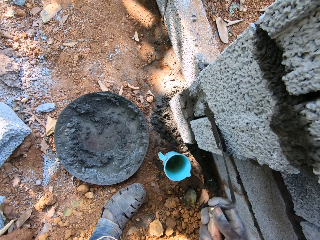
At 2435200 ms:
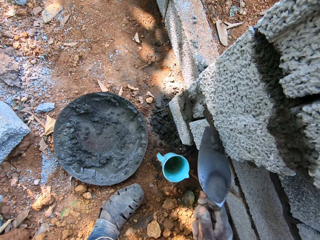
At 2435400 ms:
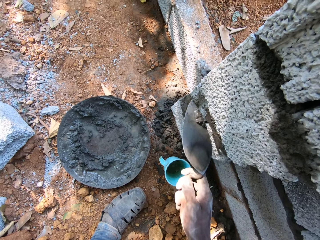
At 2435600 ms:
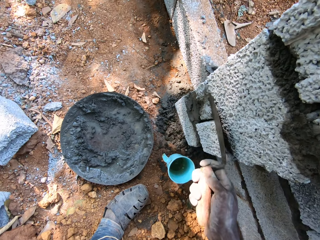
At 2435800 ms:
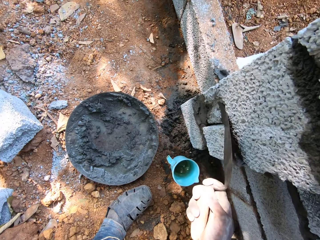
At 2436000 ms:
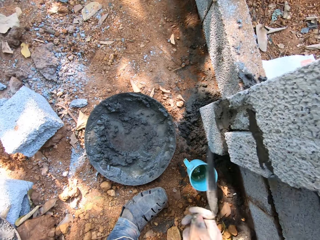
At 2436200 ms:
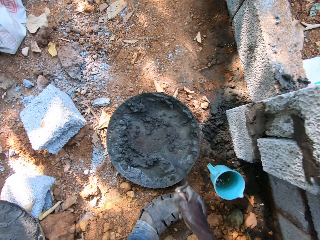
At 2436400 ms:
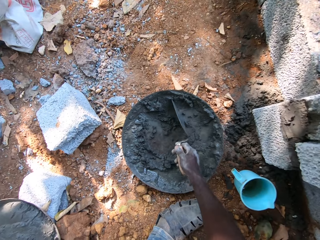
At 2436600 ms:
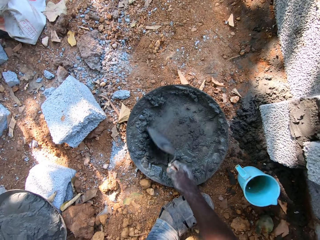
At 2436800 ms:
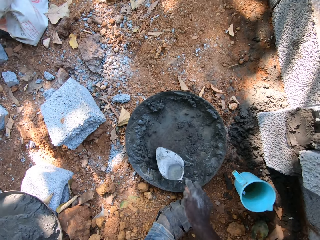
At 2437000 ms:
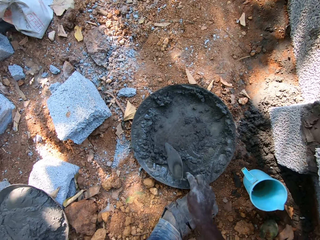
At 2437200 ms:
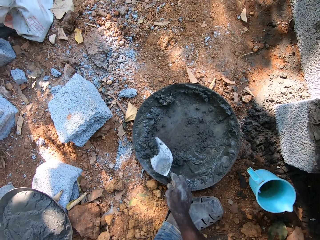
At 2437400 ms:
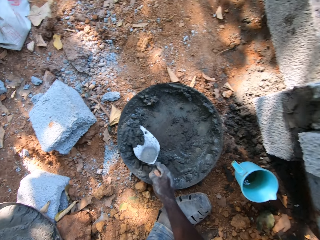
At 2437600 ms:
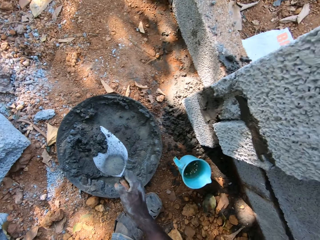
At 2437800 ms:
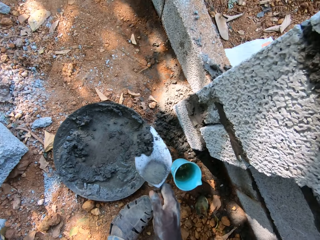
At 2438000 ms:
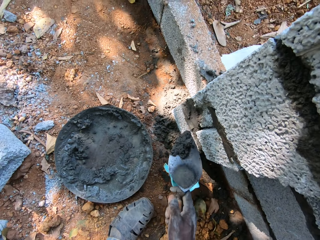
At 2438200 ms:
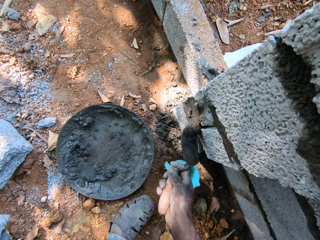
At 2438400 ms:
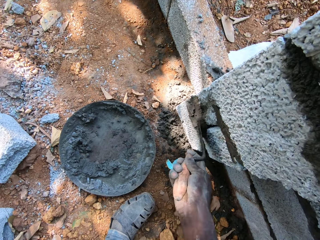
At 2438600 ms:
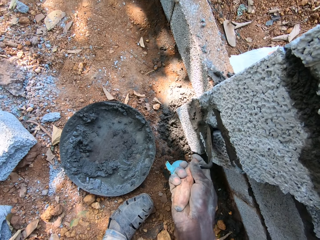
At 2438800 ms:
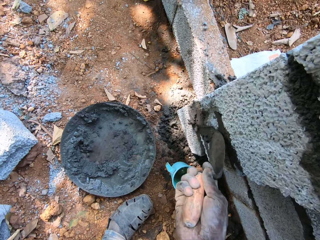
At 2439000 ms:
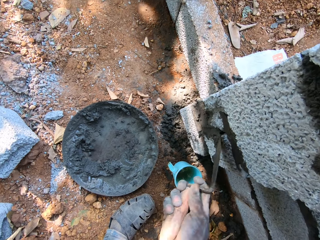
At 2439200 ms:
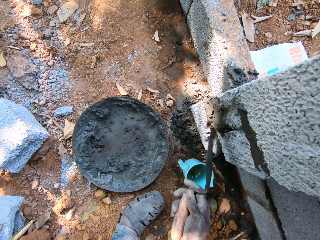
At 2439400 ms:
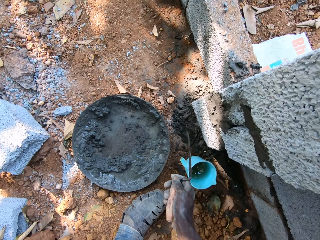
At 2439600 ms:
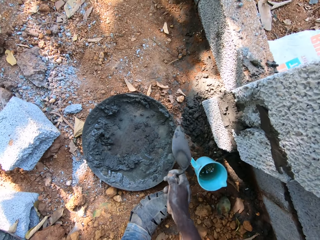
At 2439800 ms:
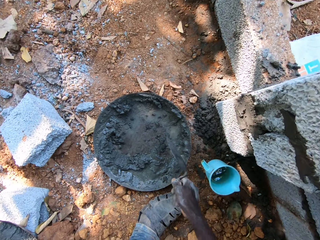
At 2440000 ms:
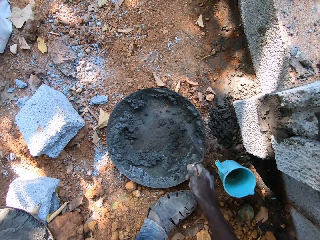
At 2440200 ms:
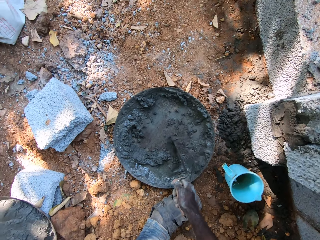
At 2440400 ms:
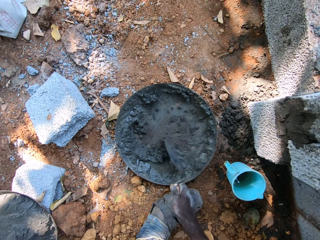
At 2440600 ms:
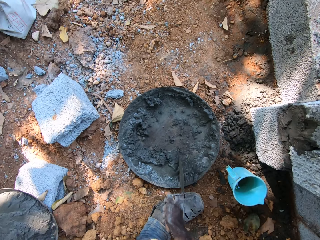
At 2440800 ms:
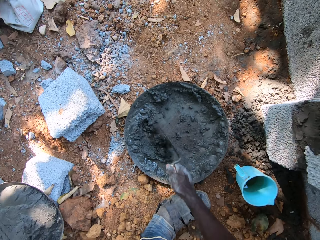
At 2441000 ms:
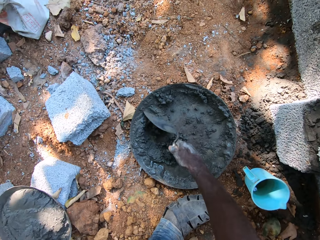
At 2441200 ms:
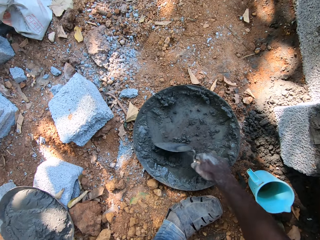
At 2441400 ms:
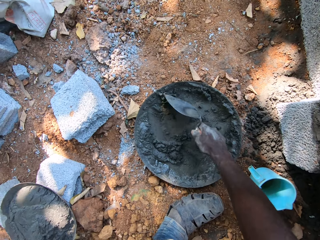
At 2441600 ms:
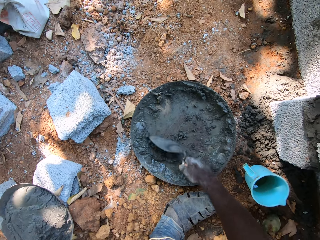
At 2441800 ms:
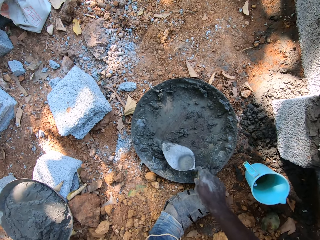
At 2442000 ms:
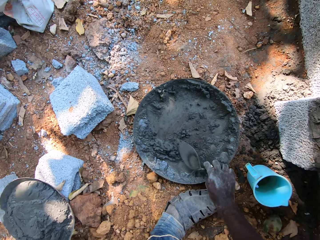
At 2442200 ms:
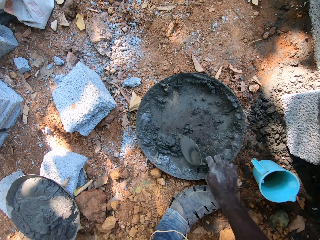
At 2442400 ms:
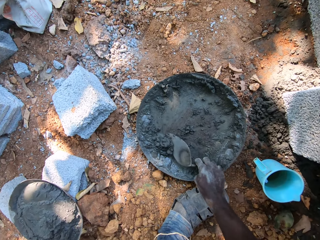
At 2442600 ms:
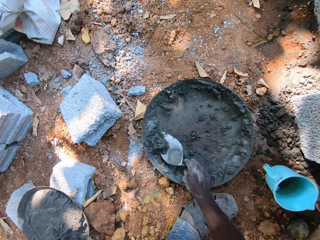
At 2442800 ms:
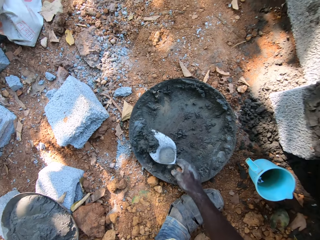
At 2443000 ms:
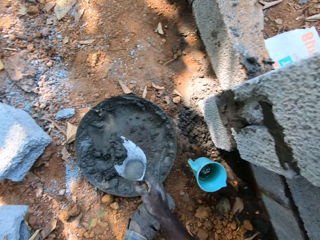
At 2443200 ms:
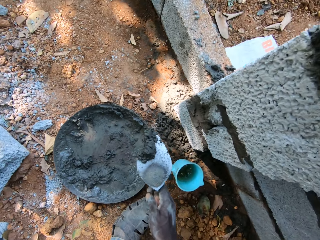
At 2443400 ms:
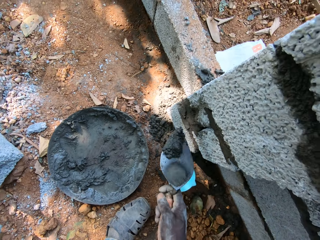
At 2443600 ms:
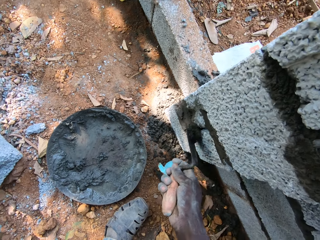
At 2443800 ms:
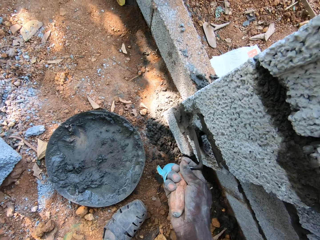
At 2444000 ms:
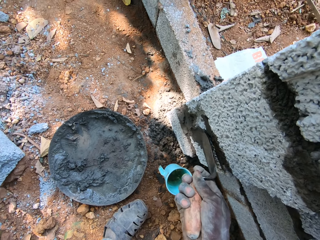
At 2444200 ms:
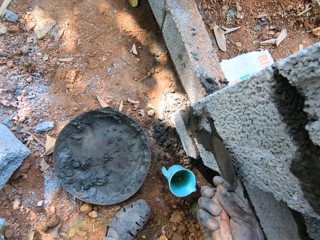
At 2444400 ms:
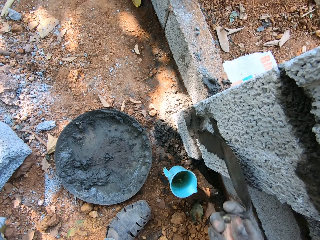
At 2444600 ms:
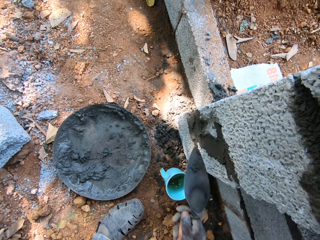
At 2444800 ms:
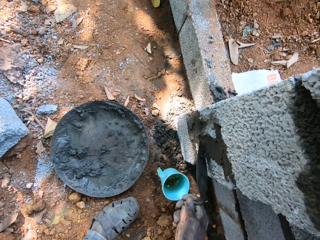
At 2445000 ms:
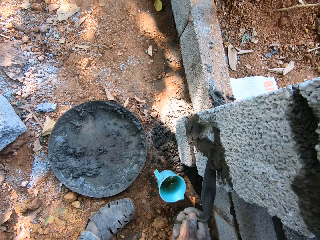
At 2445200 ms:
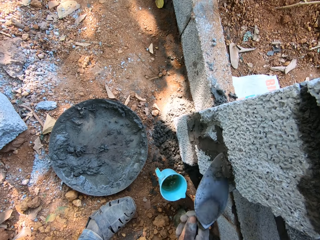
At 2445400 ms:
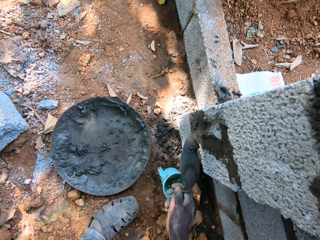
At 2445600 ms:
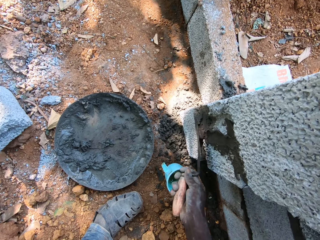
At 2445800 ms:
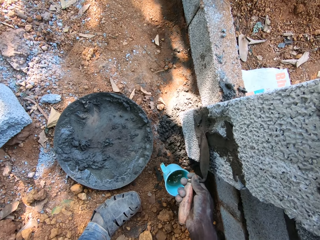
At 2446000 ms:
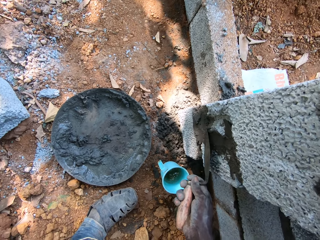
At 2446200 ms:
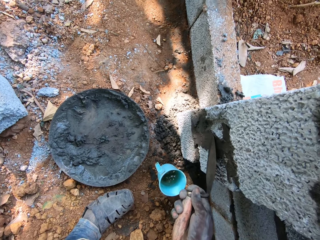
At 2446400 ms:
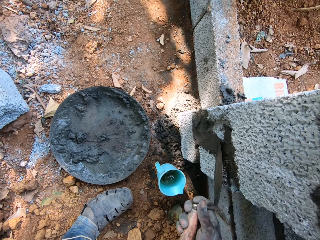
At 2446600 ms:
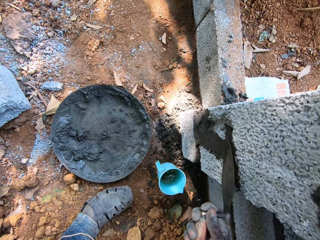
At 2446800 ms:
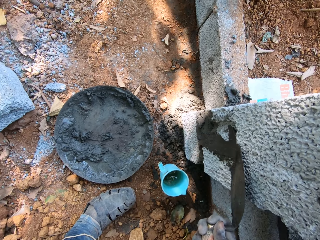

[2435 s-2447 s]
The camera wearer spreads the concrete. He scoops mortar from the aluminum bowl with the brick trowel in his right hand. He smoothens the mortar in the brick trowel onto the fence. He scoops mortar from the aluminum bowl with the brick trowel in his right hand. He smoothens the mortar in the brick trowel onto the fence.

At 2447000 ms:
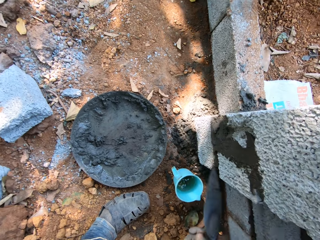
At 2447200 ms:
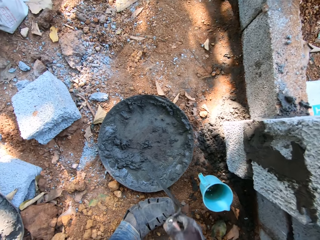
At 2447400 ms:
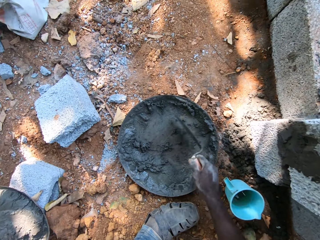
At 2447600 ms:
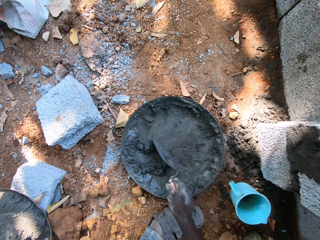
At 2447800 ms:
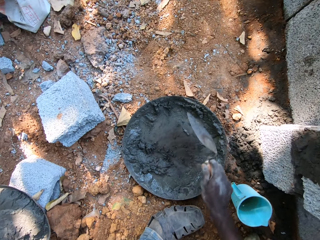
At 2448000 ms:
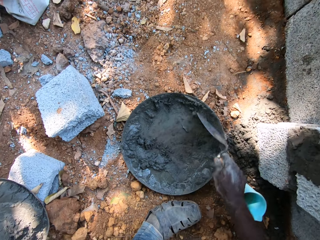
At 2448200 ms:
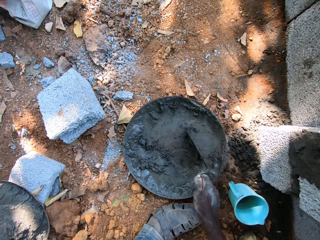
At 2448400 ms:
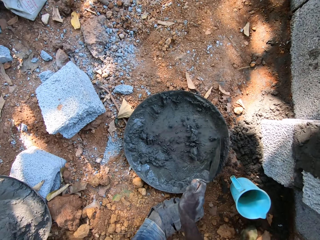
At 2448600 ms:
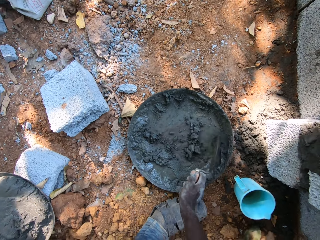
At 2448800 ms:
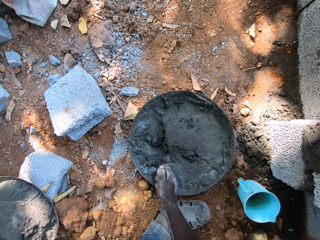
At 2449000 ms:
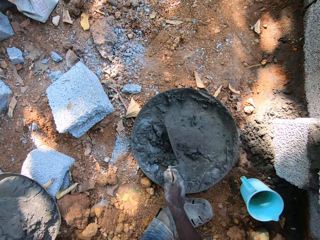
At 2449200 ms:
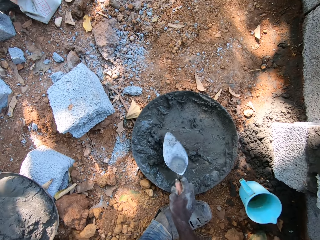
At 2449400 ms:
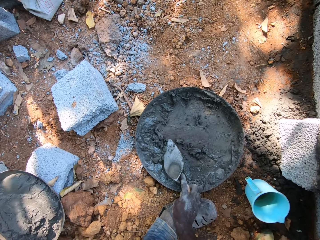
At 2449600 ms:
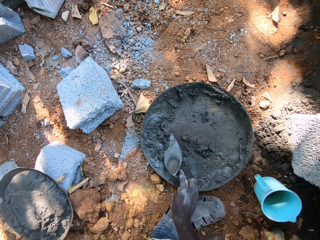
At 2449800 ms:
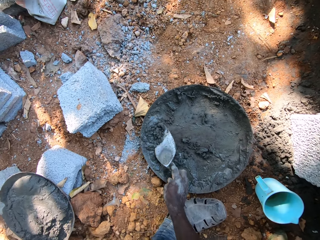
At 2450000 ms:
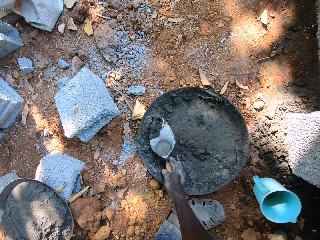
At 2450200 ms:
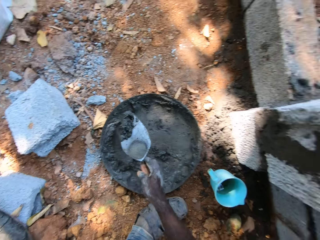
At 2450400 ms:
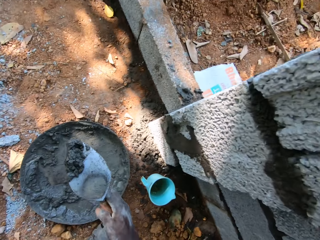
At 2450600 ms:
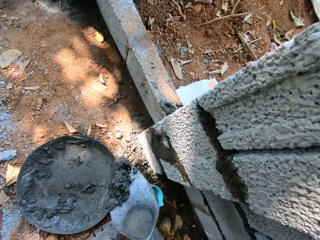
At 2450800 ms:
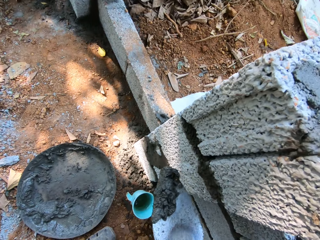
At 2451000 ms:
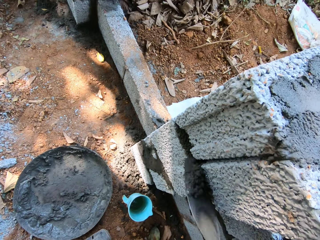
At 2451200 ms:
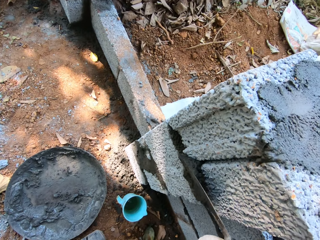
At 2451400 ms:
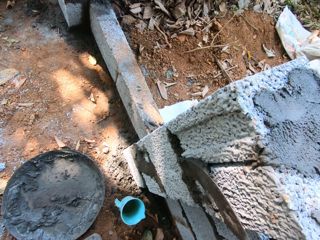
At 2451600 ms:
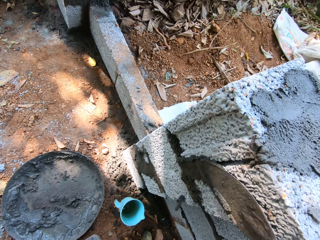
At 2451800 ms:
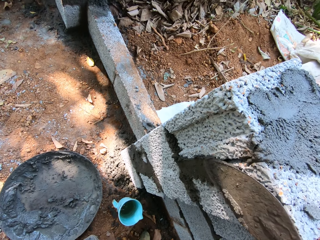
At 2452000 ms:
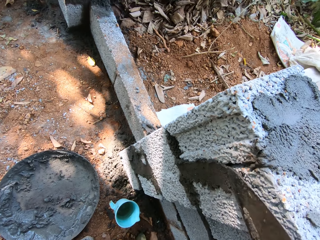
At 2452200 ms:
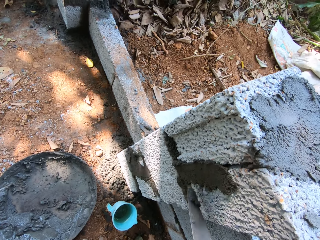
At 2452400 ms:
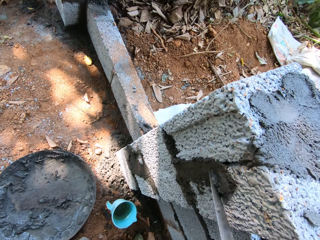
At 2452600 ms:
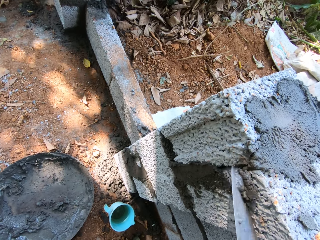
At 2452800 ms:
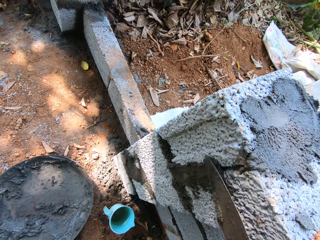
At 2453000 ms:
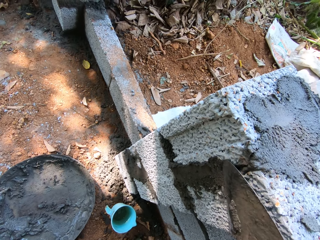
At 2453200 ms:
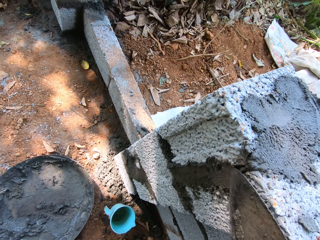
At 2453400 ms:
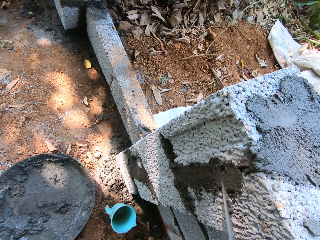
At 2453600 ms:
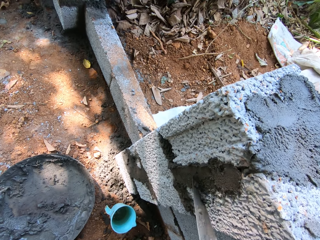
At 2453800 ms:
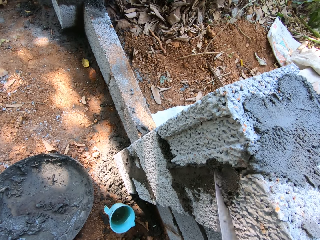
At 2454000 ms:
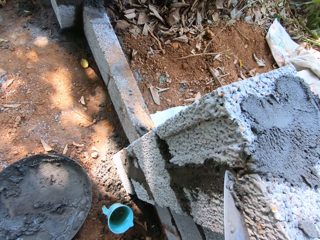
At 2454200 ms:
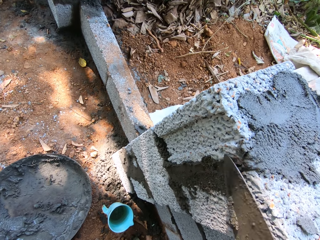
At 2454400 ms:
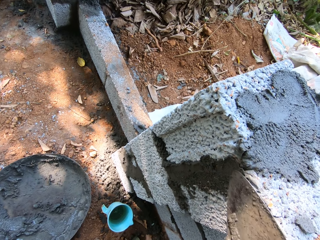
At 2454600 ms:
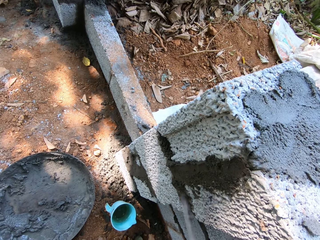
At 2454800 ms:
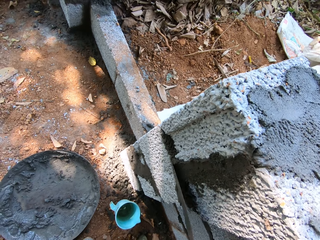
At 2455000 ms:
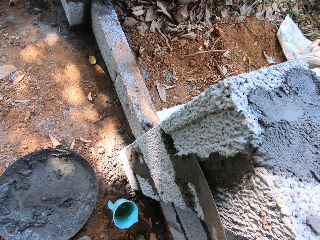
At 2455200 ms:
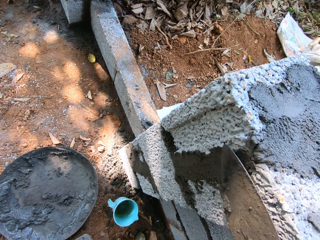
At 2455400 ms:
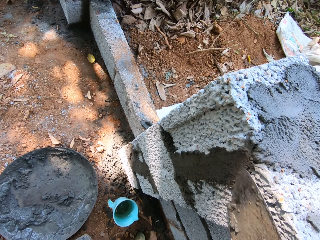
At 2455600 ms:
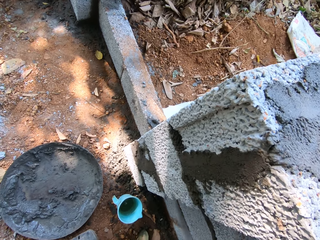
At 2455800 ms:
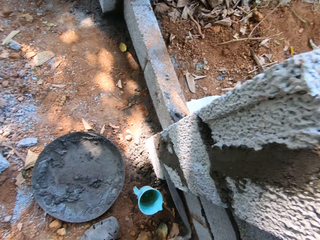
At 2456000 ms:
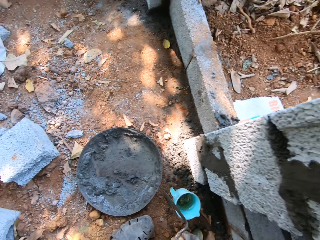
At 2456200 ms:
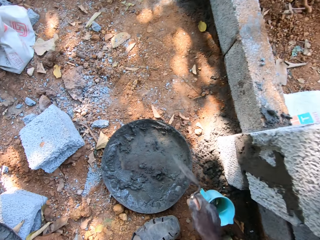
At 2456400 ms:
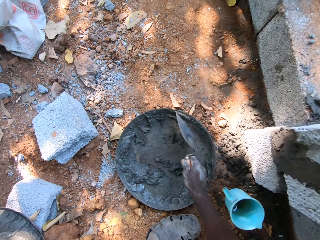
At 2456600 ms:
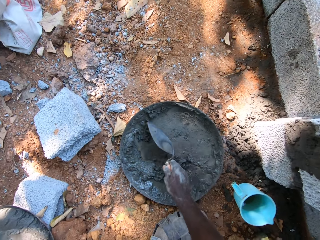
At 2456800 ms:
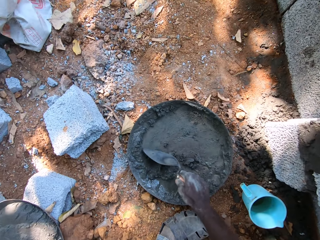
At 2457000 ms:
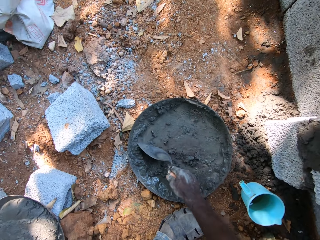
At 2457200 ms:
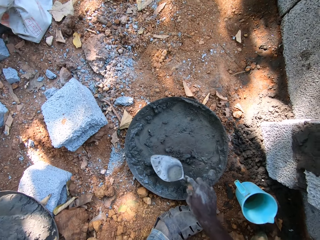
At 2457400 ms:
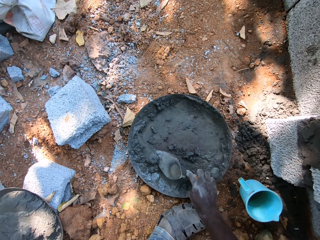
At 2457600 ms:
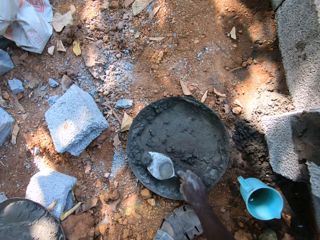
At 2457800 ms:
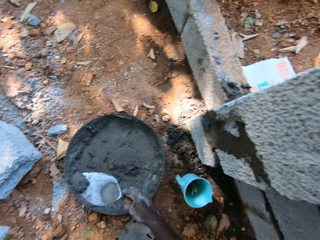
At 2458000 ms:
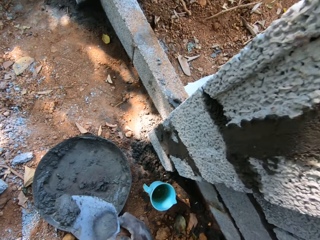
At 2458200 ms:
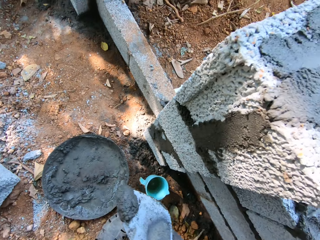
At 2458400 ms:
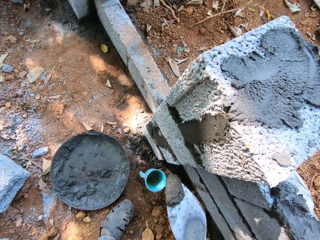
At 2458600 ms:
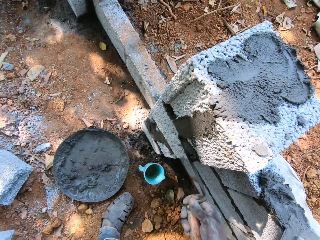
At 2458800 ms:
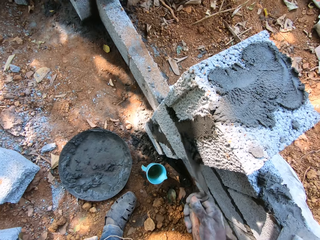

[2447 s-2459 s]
The camera wearer scrapes the cement mortar in the pan with the hand trowel in his right hand. He scoops the cement mortar from the pan on the ground with the hand trowel in his right hand. He plasters the wall with the cement mortar in the hand trowel in his right hand. He scrapes the cement mortar in the pan with the hand trowel in his right hand. He scoops the cement mortar from the pan on the ground with the hand trowel in his right hand.
